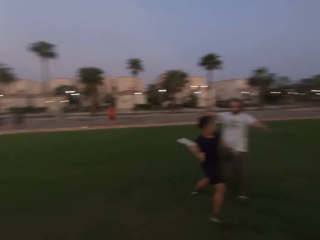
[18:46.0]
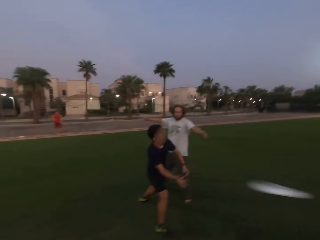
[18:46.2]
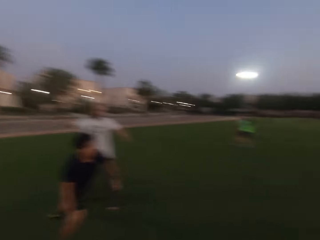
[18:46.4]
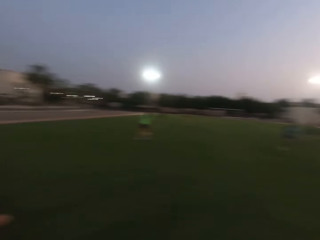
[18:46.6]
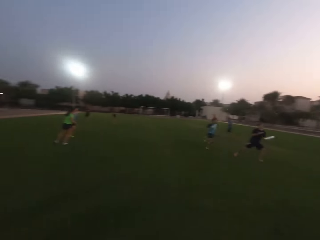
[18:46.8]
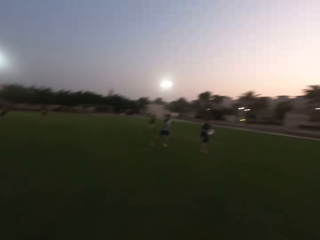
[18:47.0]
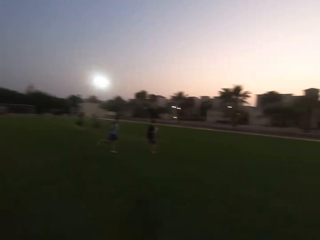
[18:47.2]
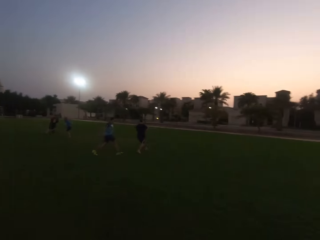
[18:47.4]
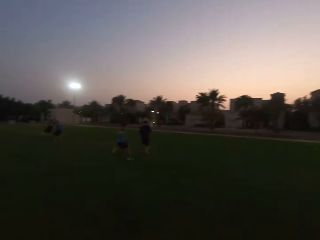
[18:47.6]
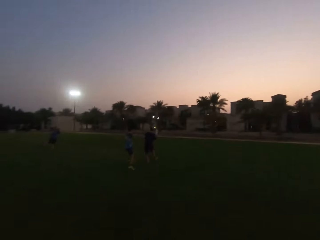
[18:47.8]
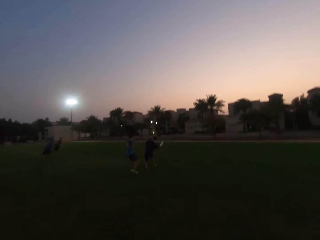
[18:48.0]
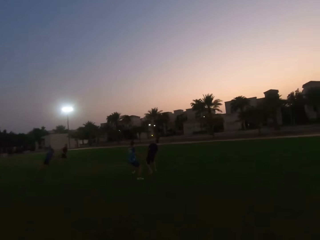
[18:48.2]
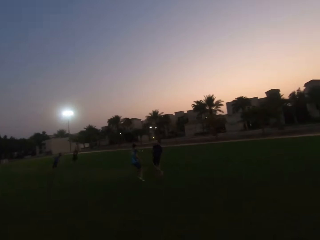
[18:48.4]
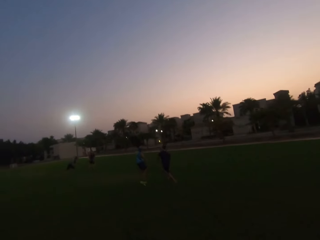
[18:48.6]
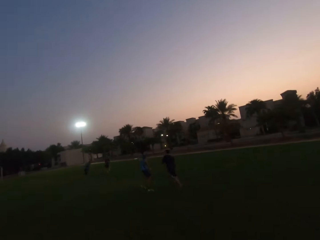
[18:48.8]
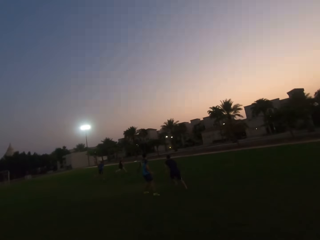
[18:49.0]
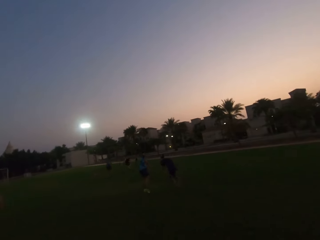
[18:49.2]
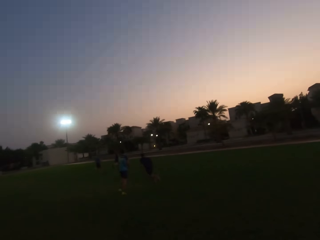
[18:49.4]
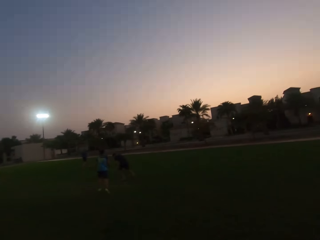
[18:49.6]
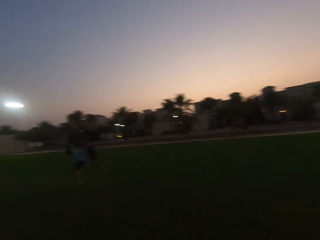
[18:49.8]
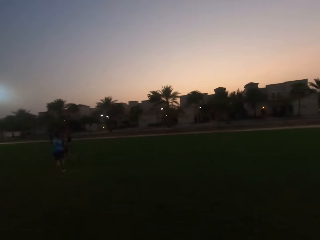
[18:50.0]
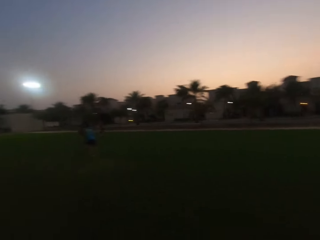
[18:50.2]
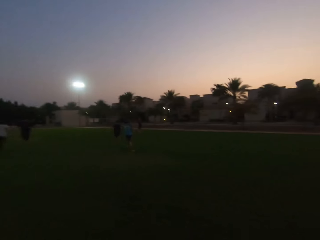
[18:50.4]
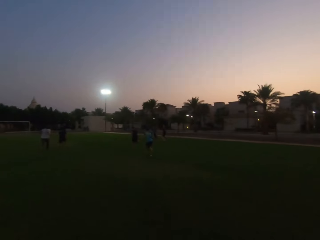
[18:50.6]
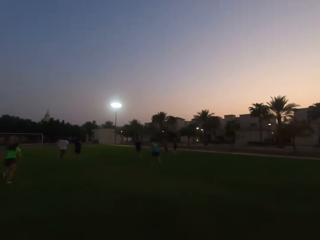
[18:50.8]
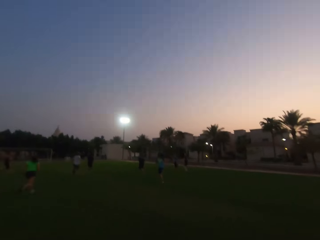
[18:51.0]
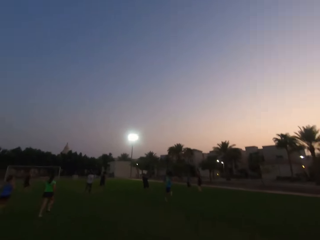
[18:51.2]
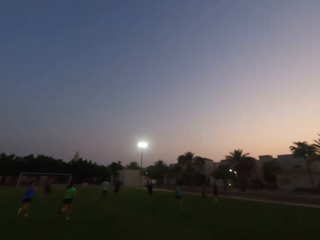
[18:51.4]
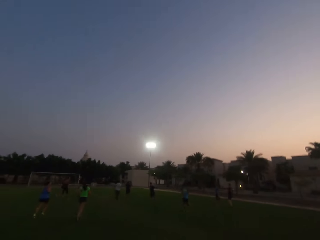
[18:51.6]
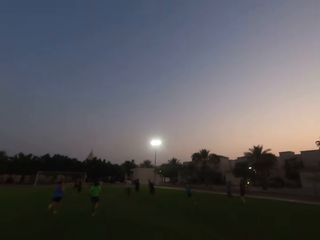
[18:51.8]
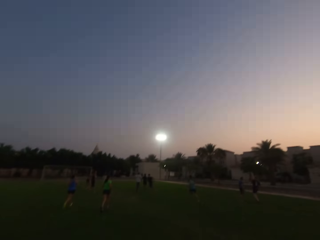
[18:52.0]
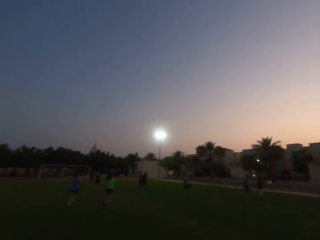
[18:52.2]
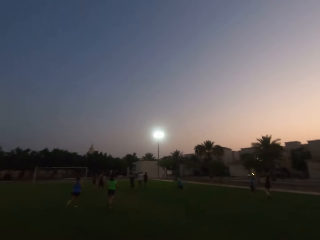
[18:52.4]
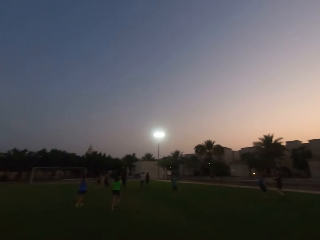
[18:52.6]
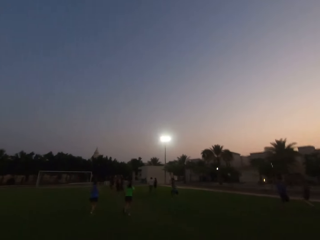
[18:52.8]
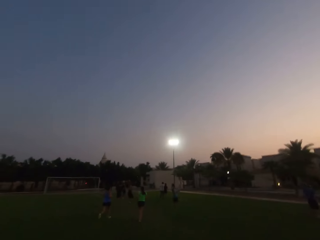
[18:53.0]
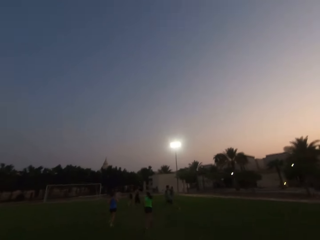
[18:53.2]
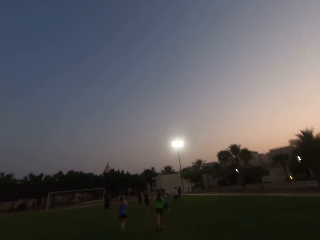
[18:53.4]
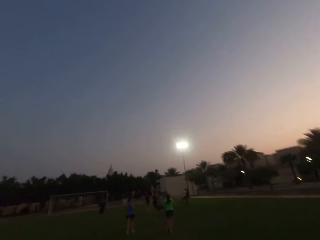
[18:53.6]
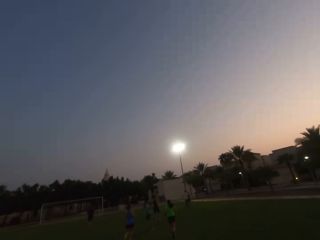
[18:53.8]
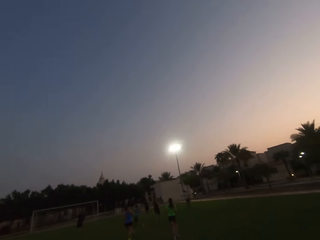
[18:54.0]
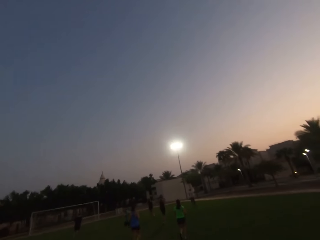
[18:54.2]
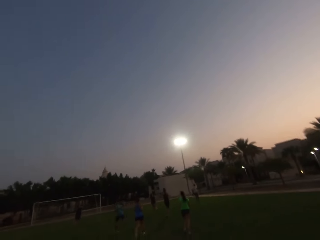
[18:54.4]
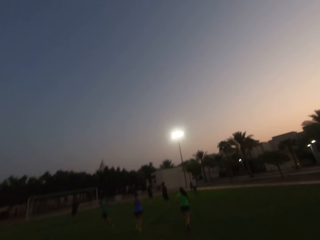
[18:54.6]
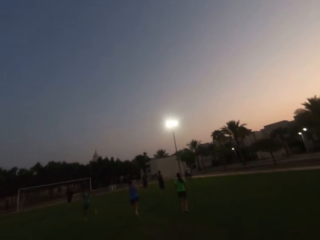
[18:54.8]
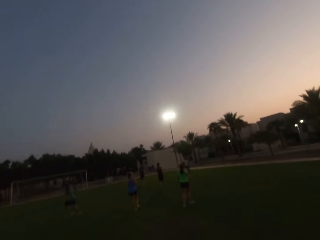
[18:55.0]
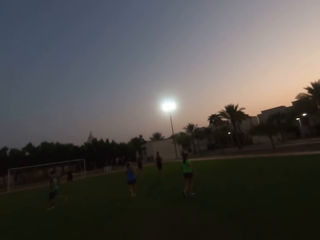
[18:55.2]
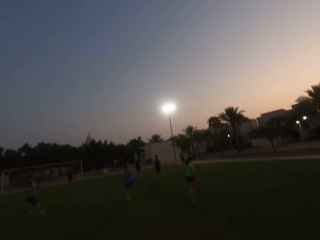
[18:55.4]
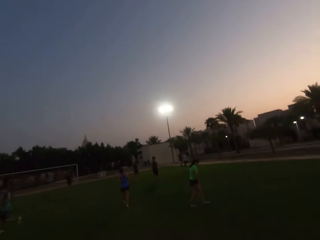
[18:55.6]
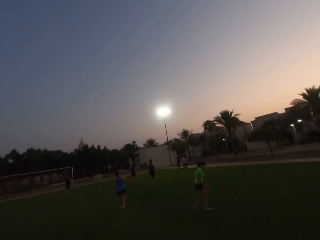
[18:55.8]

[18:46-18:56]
A man throws a frisbee. Another man catches the frisbee. The second man throws the frisbee. The camera wearer runs right. Another man runs. Another man runs. The fourth man catches the frisbee. The camera wearer runs forward. The fourth man throws the frisbee. A woman runs. Another woman runs.

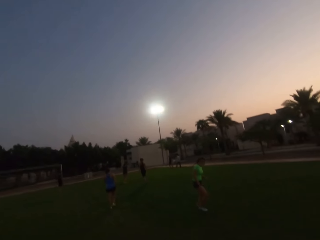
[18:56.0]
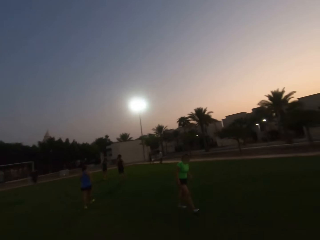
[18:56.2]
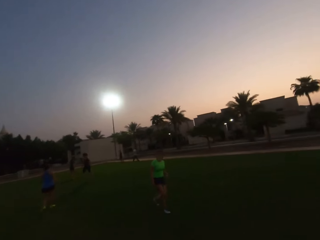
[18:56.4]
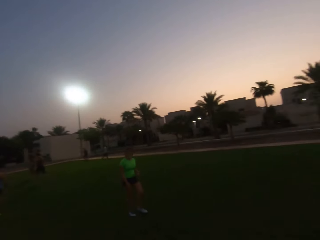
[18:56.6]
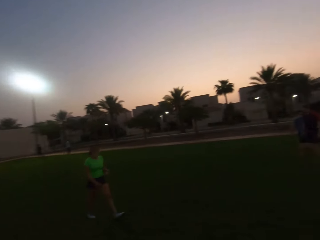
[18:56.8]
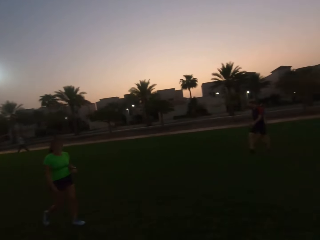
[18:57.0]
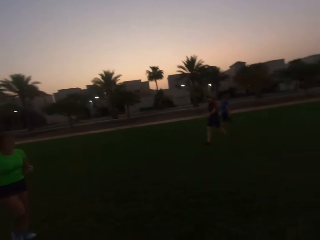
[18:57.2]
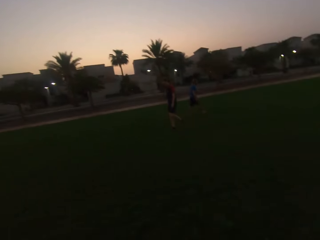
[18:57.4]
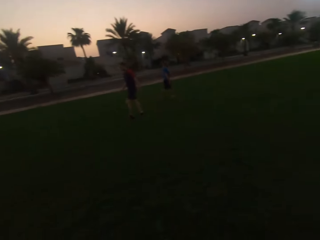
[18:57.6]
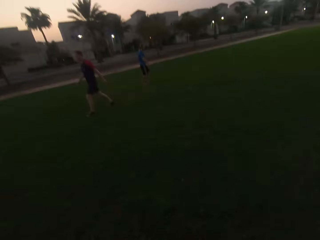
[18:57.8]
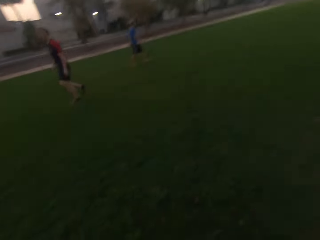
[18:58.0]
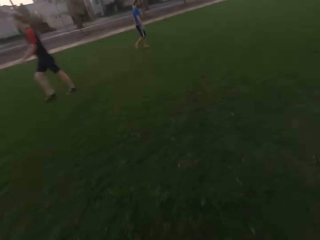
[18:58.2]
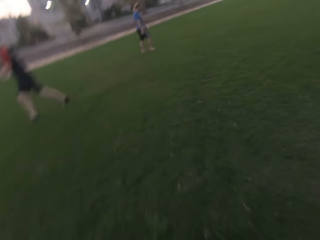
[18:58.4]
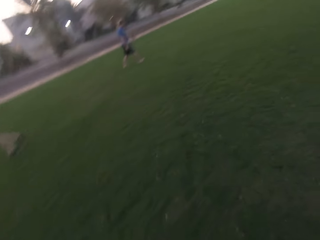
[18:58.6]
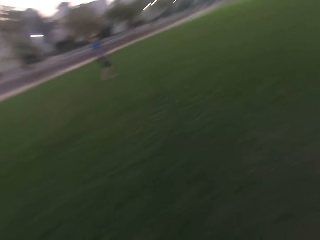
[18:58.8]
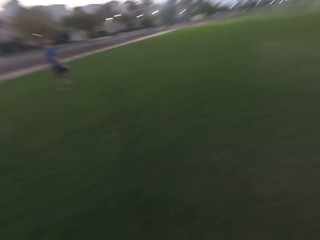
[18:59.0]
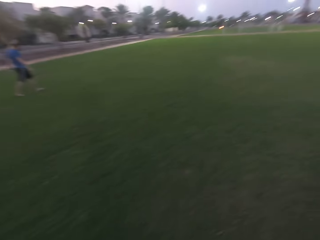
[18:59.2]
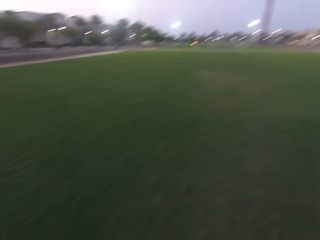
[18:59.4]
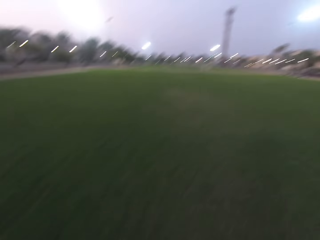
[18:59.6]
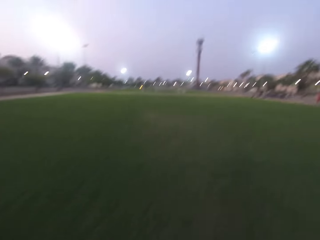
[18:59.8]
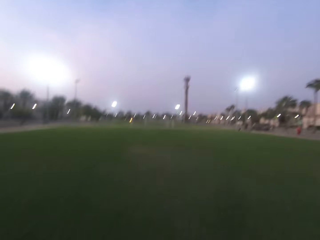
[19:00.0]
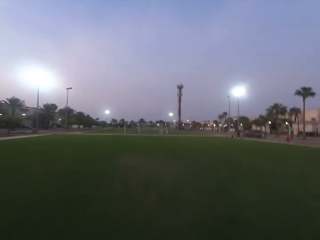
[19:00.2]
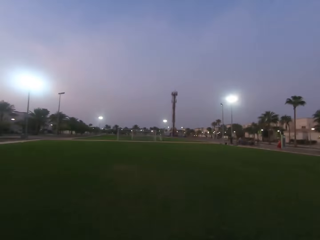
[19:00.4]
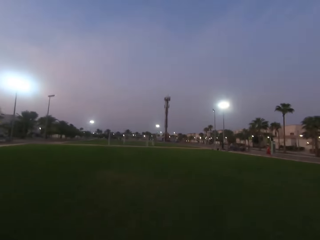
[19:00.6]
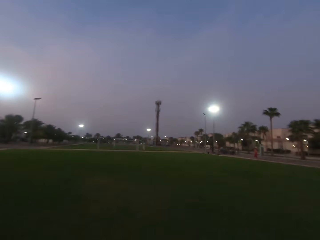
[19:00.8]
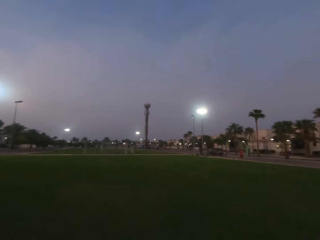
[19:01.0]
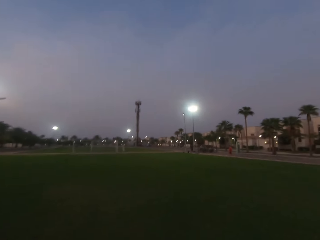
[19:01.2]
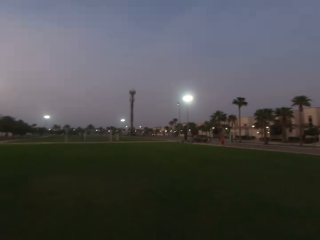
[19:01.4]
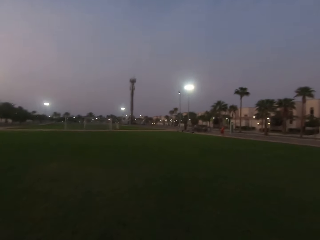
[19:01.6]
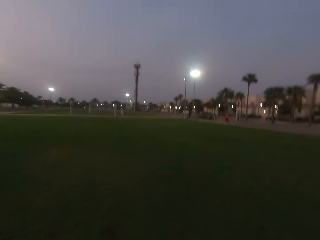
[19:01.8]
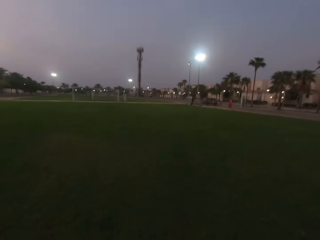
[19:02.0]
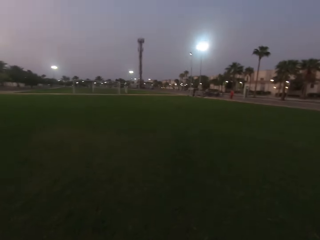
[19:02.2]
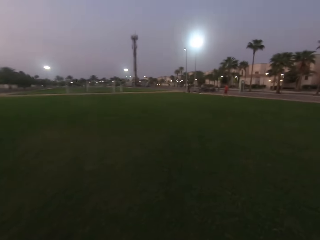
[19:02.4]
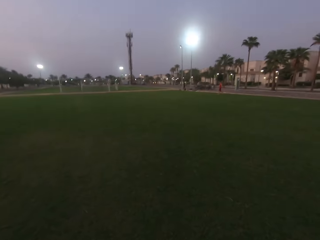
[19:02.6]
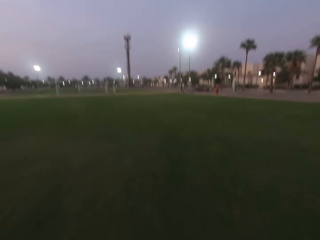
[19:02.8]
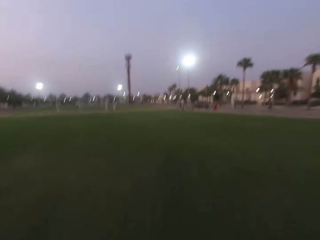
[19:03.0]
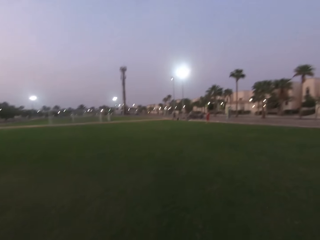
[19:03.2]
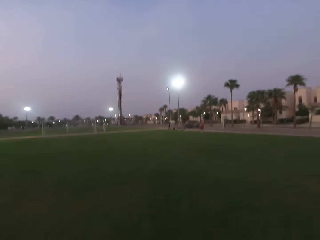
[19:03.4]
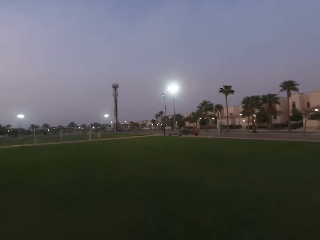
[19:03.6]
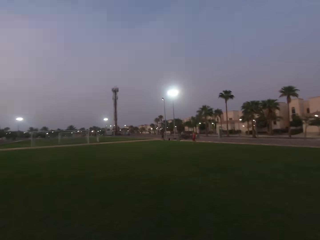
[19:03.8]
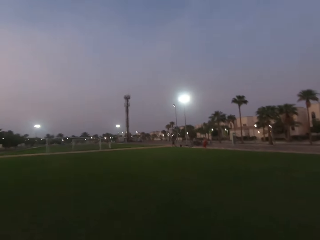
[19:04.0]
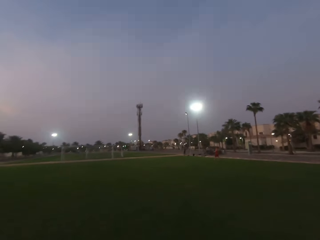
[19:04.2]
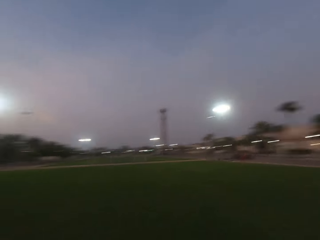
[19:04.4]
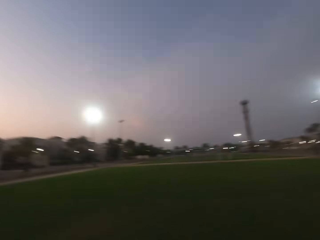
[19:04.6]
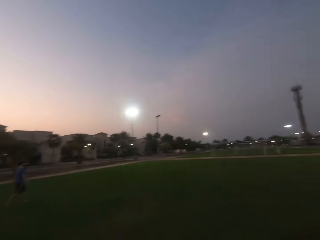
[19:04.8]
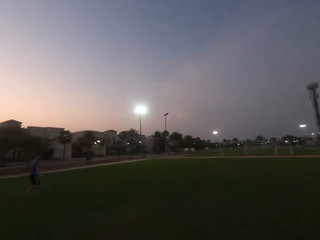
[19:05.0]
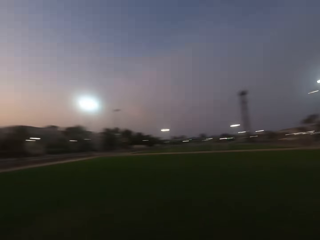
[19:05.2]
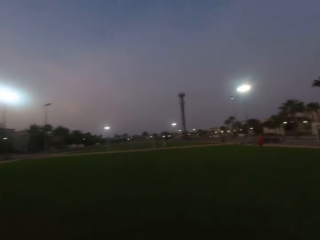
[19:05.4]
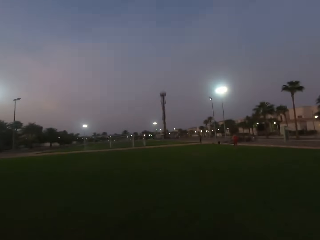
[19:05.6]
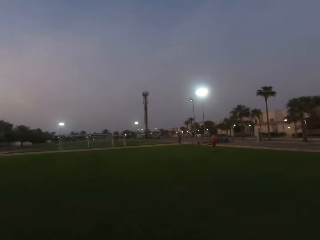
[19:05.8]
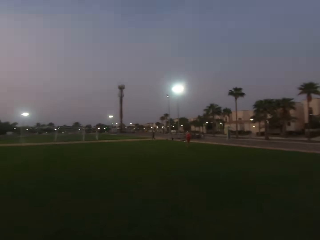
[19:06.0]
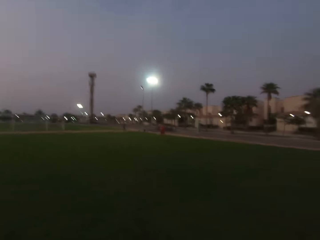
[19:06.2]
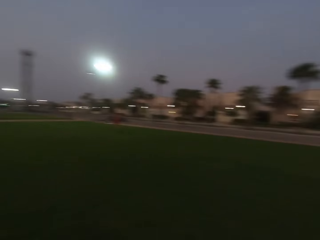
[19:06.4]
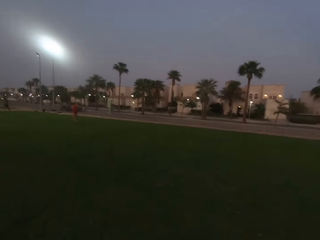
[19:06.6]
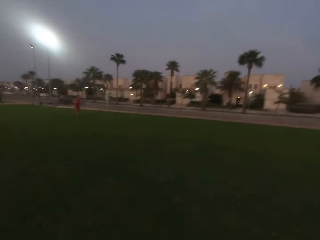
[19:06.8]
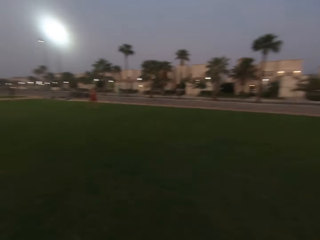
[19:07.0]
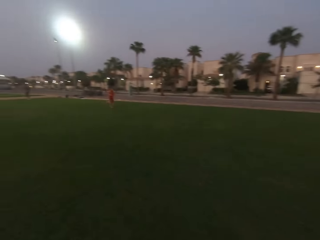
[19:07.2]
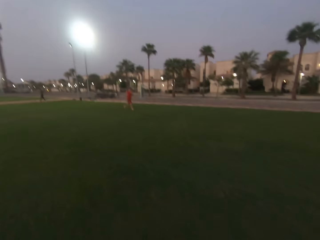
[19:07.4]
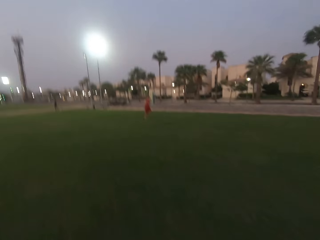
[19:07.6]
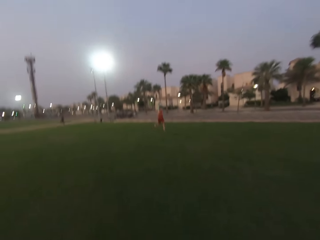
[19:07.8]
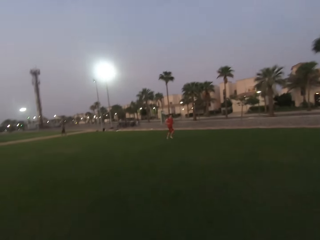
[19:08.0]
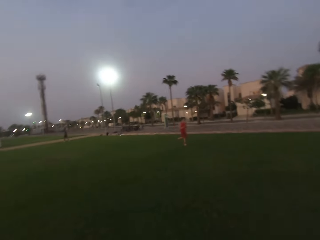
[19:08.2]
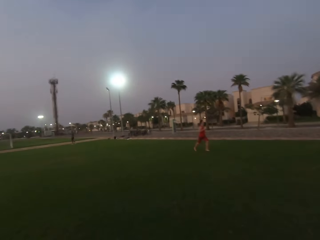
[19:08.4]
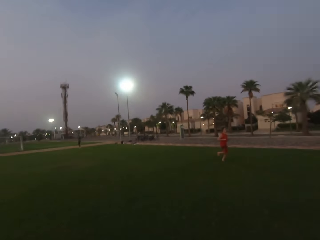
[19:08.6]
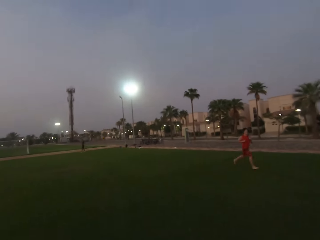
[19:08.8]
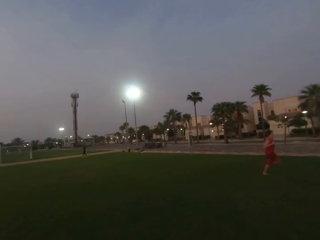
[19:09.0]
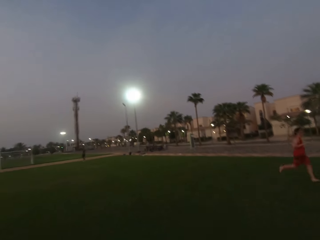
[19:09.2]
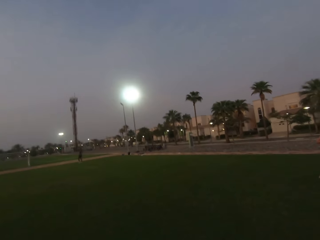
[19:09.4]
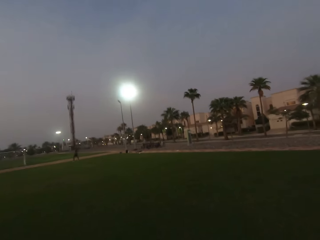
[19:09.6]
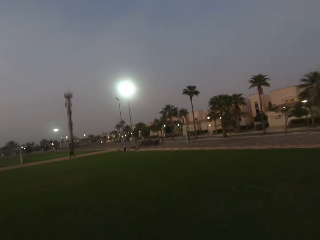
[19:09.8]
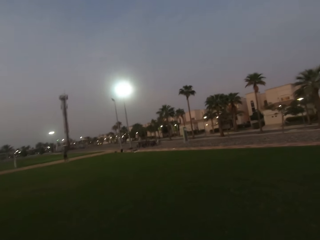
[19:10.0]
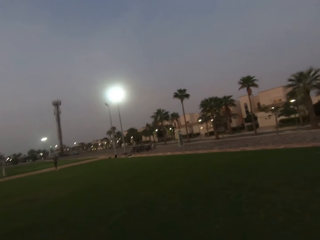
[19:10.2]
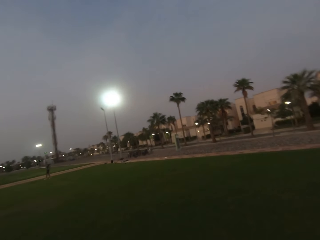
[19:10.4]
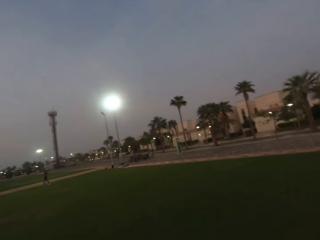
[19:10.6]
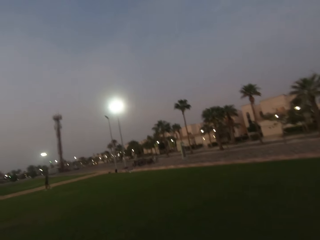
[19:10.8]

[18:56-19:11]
A woman walks. Another woman walks. The camera wearer walks. They turn around. A man walks. Another man walks. Another man walks. The camera wearer walks forward. They look left. They look right. The third man runs. The camera wearer walks right.
